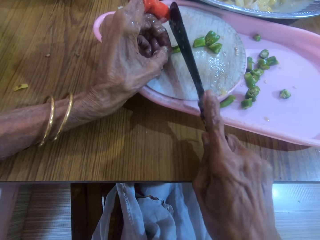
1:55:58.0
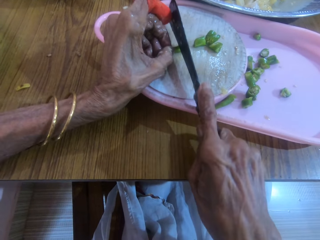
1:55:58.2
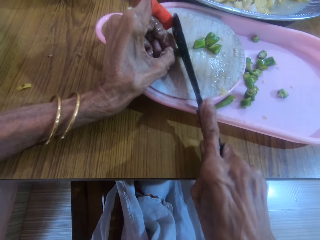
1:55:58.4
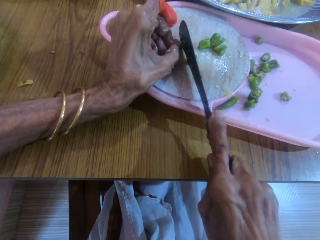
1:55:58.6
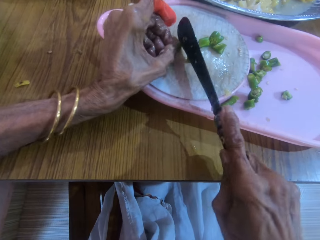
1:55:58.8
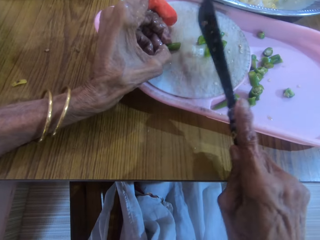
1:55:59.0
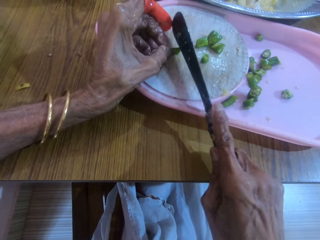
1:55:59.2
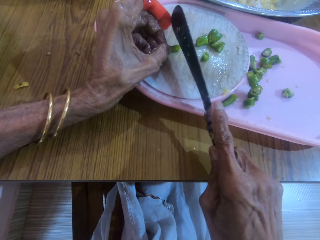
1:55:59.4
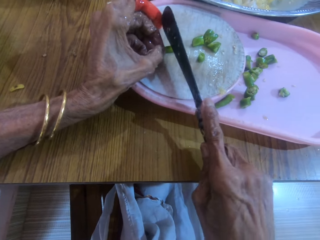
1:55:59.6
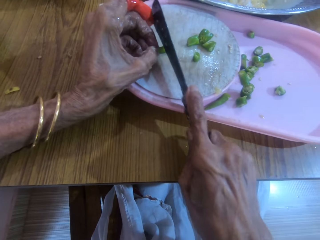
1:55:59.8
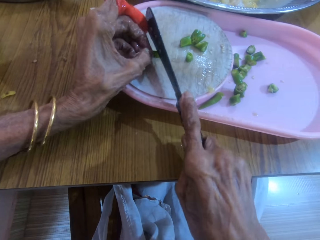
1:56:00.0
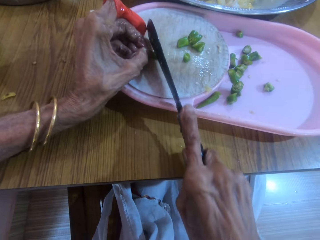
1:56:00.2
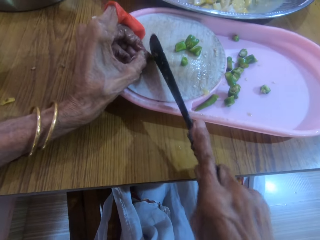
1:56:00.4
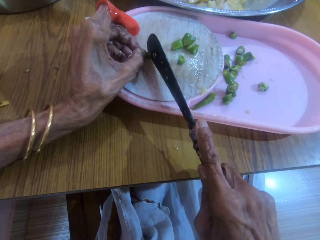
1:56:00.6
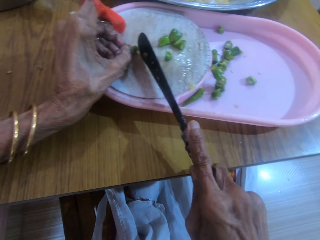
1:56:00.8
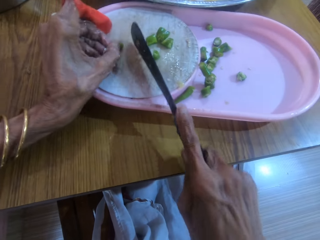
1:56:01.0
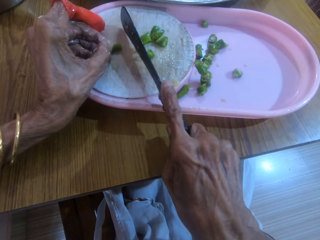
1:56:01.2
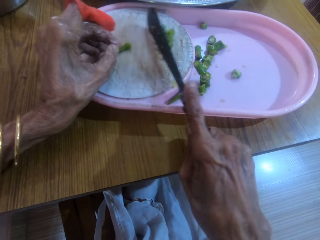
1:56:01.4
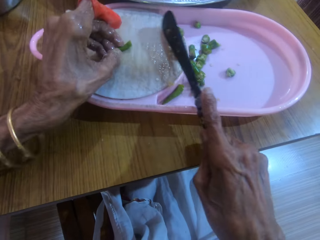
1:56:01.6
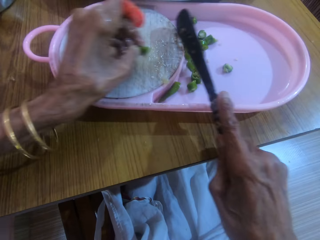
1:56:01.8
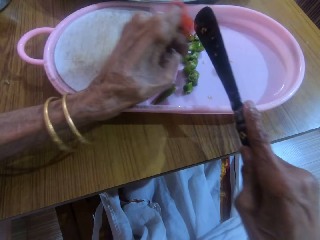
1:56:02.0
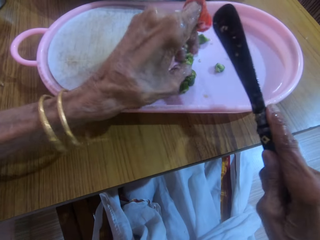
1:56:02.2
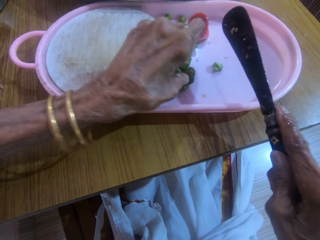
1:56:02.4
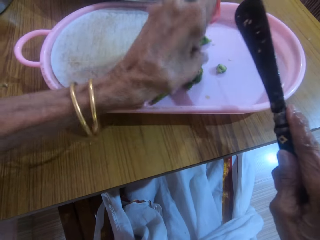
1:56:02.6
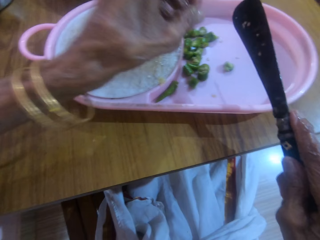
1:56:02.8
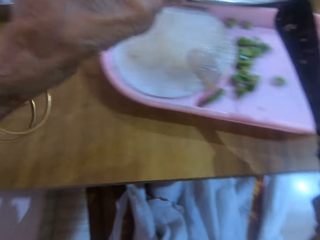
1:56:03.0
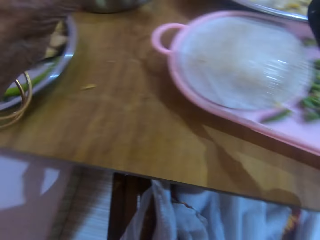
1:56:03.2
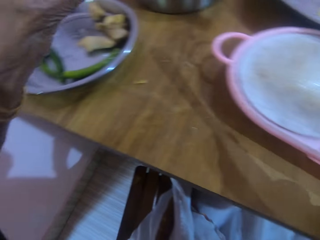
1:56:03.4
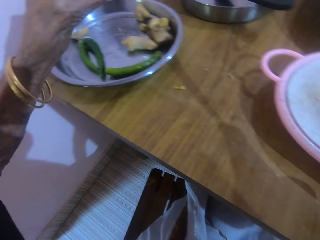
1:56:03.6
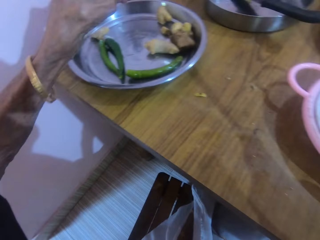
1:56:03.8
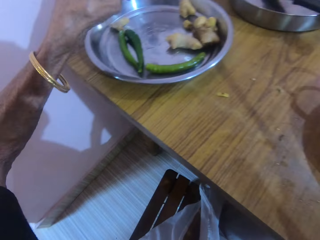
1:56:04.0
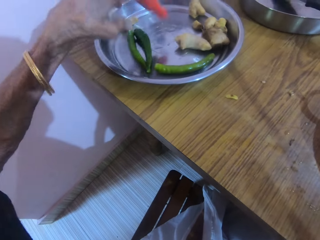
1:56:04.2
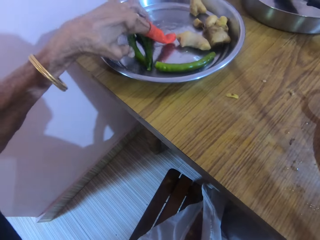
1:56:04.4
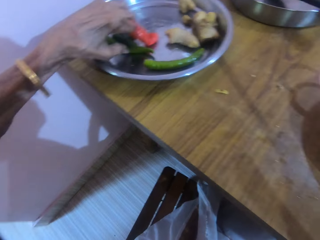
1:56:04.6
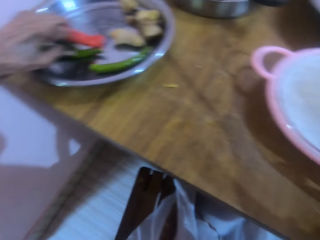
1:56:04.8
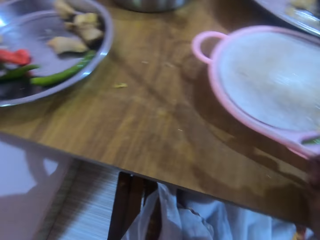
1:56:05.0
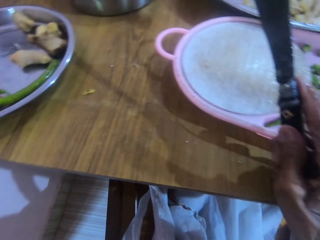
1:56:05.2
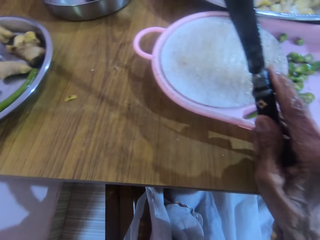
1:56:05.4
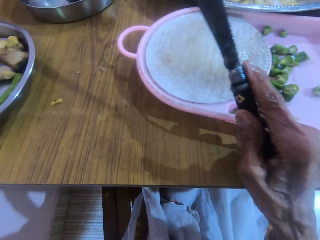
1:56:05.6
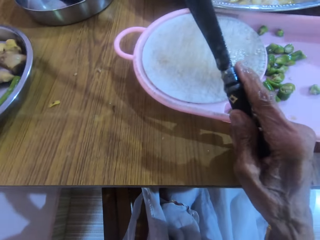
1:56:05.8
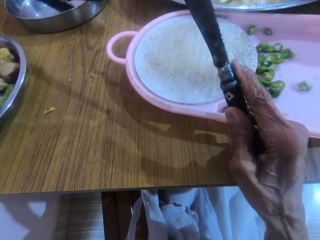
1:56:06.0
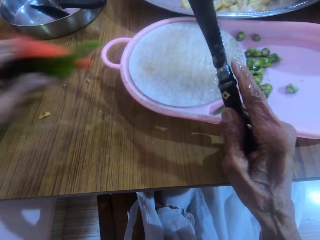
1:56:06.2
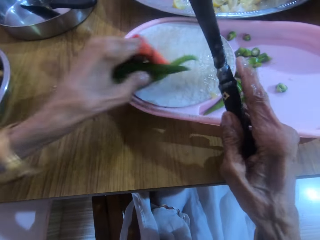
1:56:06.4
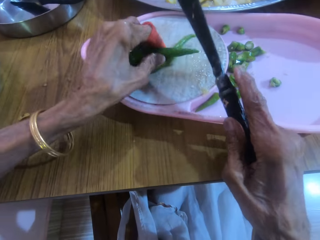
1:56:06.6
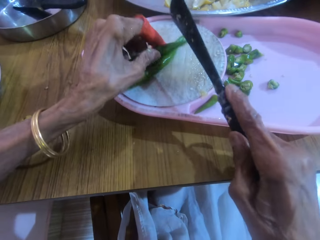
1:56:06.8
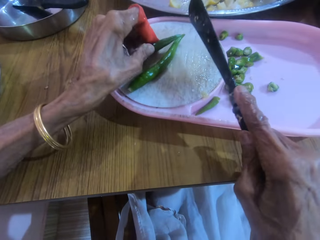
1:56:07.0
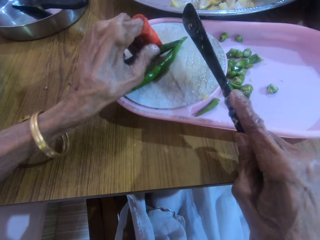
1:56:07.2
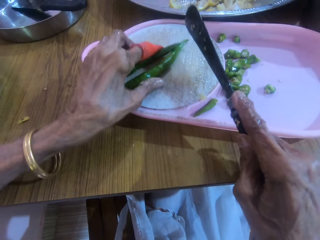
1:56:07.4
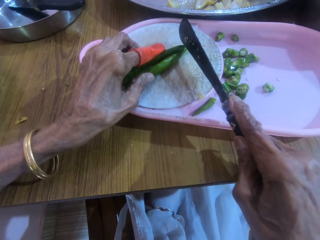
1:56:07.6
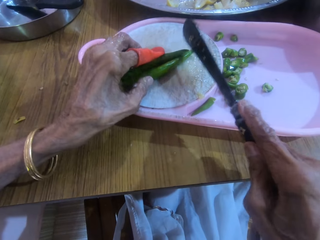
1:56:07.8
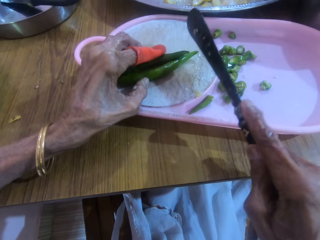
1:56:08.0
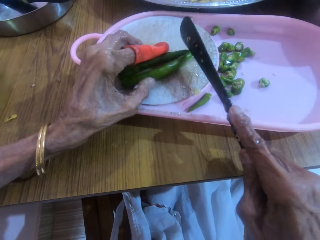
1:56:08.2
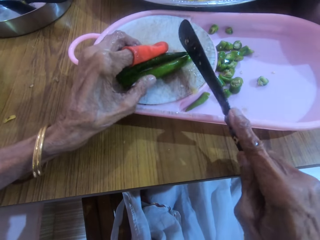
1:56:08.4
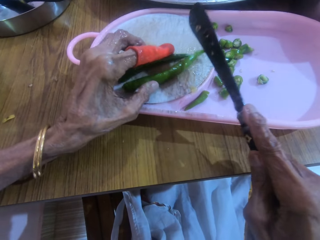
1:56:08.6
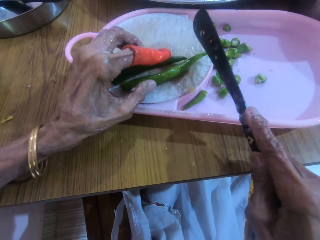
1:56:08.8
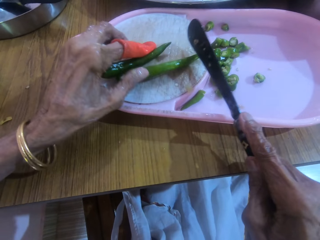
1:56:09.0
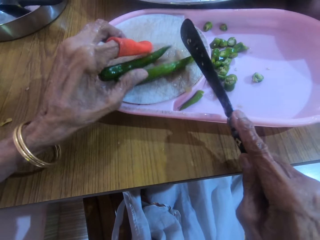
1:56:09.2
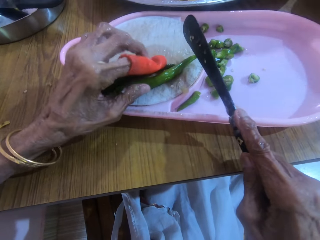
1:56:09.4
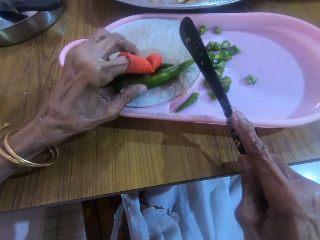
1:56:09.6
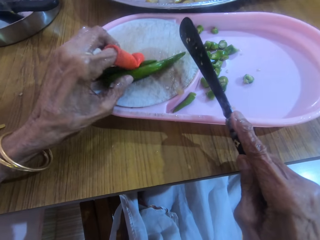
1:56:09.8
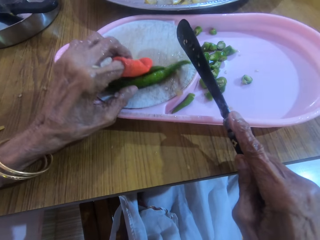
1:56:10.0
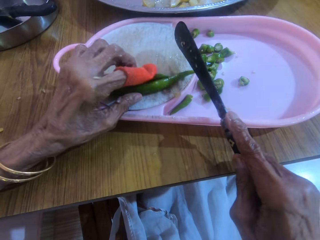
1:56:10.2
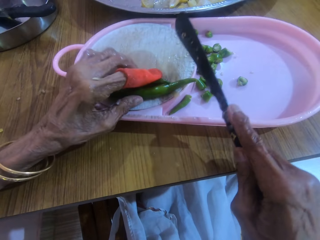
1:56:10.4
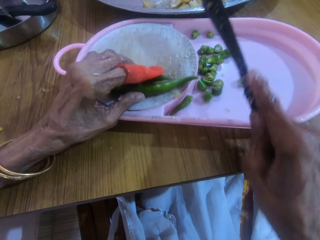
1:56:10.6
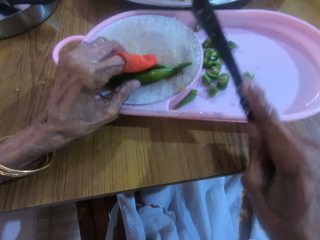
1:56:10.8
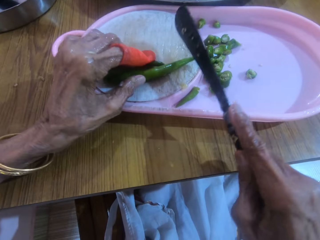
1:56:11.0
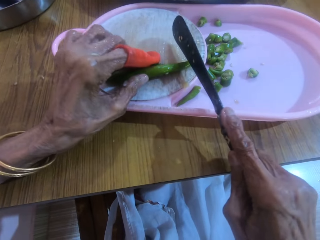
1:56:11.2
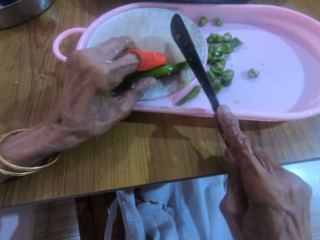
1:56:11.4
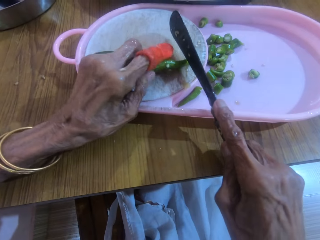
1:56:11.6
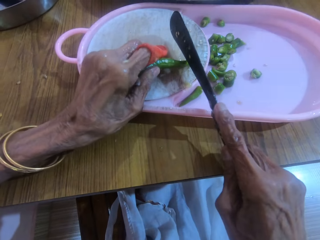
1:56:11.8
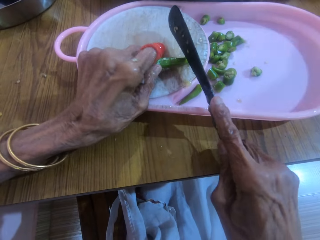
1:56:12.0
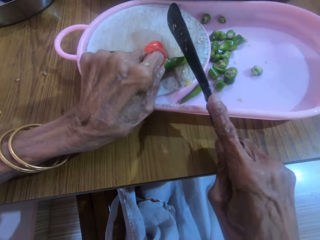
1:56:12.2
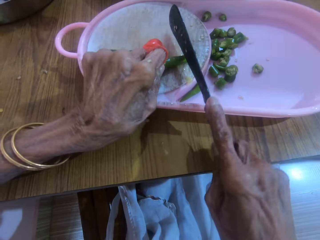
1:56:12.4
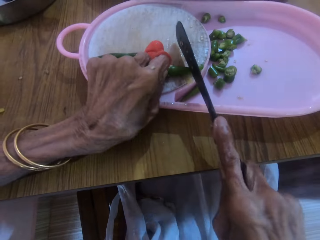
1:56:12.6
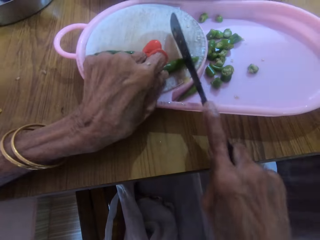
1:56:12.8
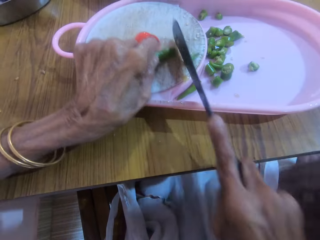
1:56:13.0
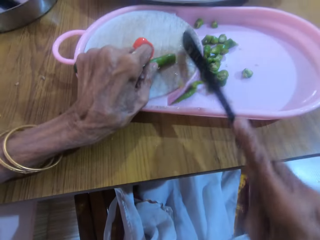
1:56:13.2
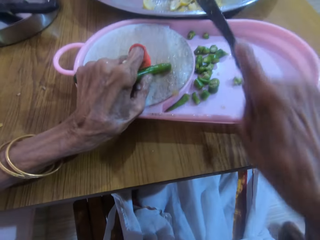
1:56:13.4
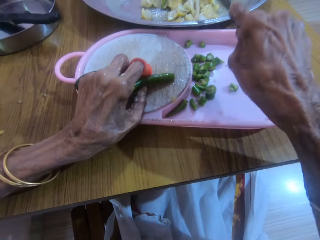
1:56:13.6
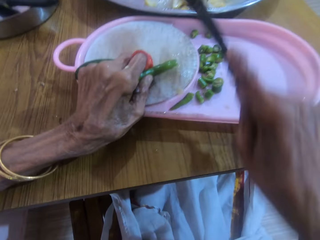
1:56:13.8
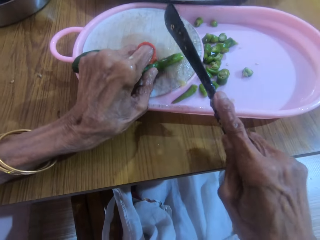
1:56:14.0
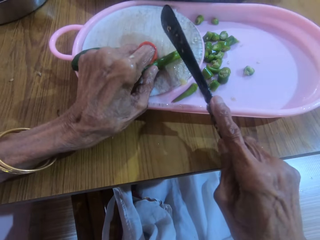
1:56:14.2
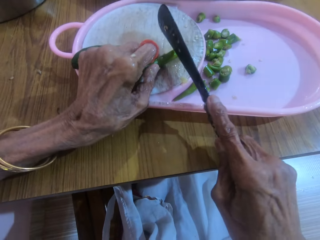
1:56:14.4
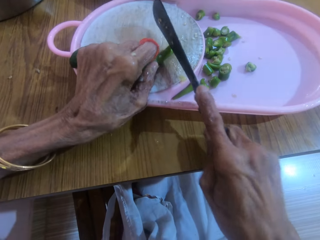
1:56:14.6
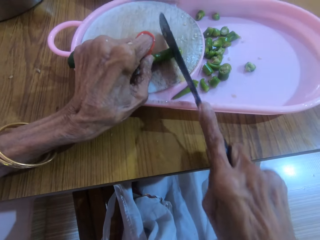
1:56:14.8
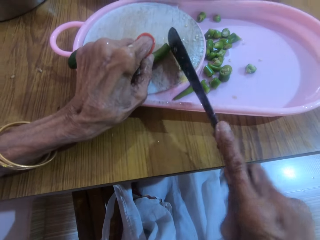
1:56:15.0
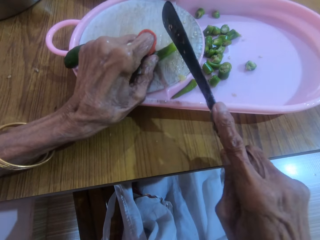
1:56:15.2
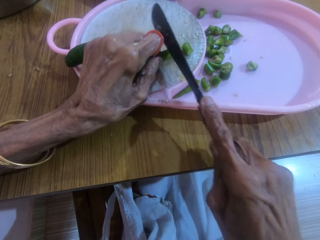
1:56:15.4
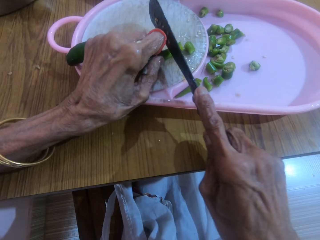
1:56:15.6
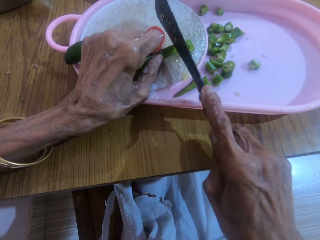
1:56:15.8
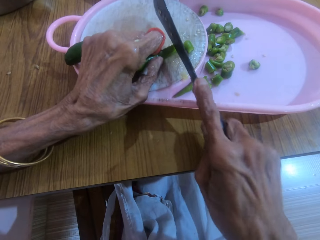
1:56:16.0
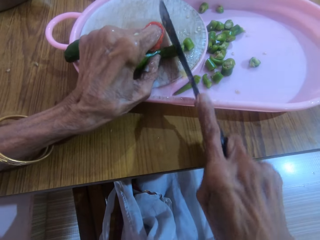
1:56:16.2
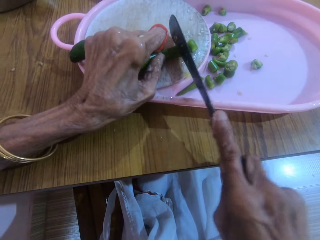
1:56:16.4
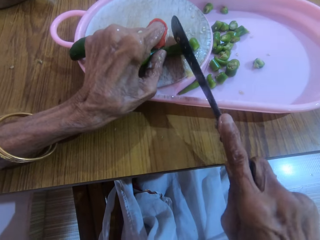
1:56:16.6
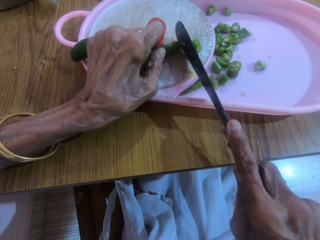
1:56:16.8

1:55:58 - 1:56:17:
The camera wearer puts the chilies on the tray. They pick up 2 green peppers with the left hand. They place the green pepper on the cutting board with the left hand. They slice the green pepper with a knife in the right hand.

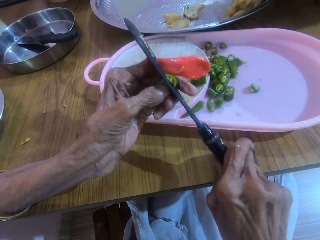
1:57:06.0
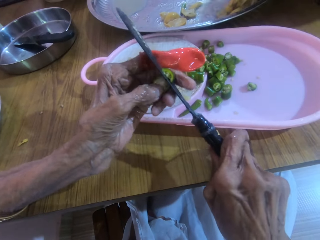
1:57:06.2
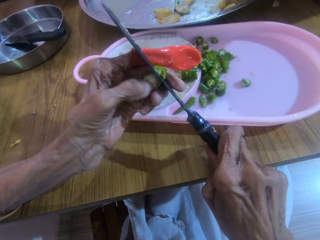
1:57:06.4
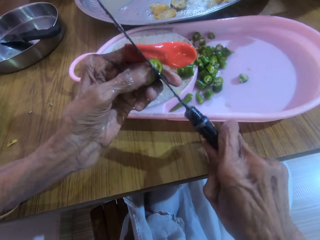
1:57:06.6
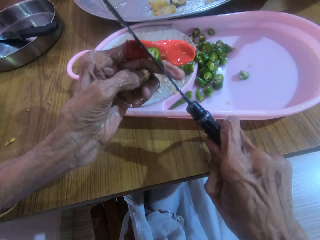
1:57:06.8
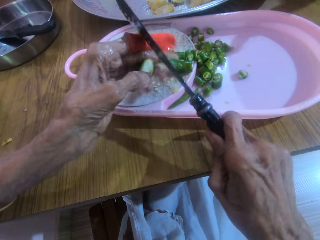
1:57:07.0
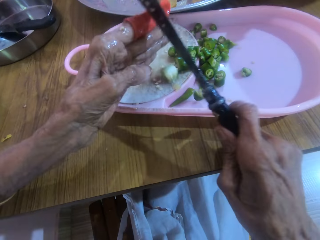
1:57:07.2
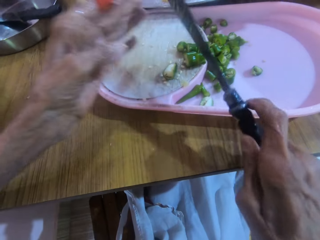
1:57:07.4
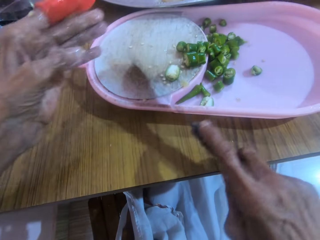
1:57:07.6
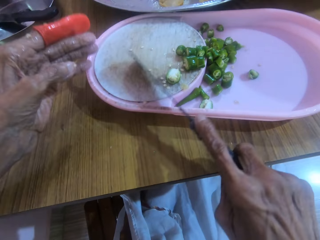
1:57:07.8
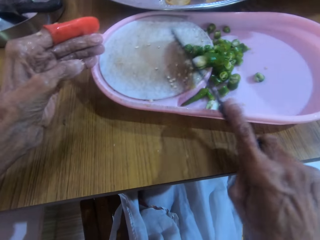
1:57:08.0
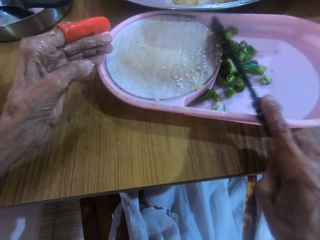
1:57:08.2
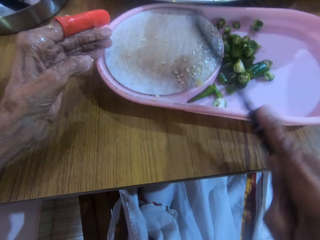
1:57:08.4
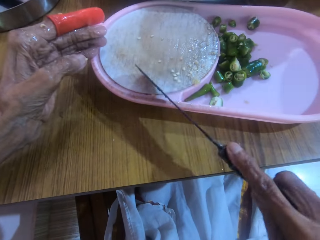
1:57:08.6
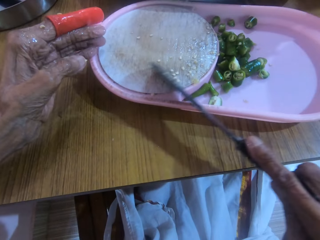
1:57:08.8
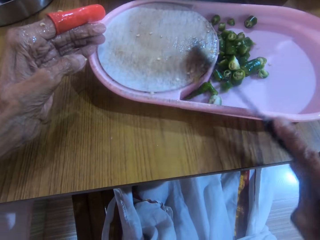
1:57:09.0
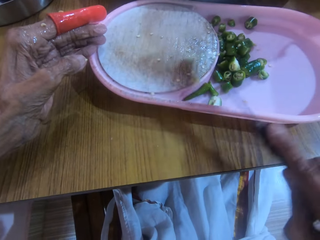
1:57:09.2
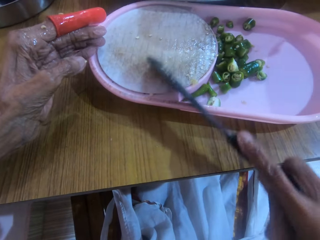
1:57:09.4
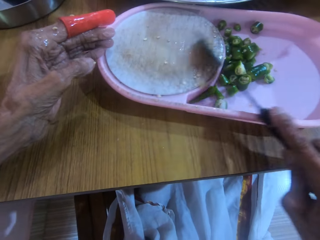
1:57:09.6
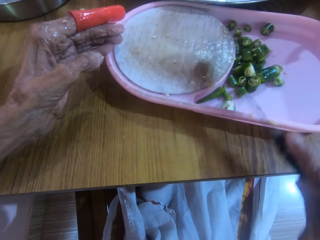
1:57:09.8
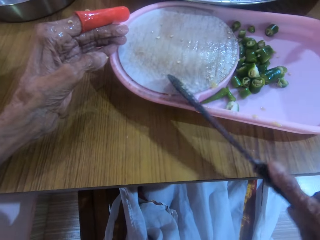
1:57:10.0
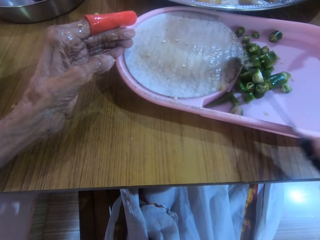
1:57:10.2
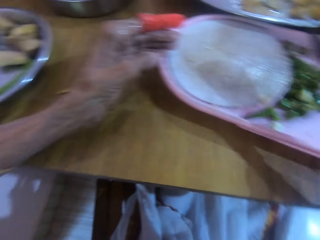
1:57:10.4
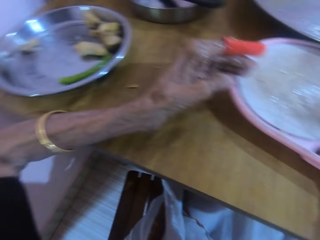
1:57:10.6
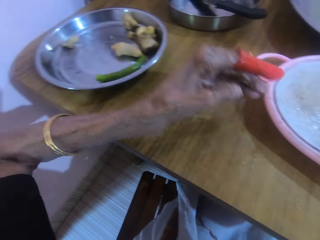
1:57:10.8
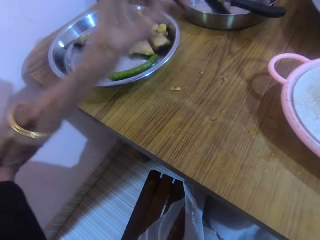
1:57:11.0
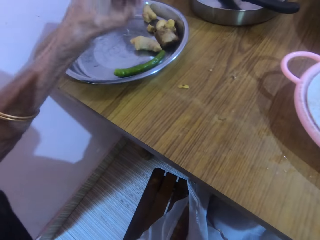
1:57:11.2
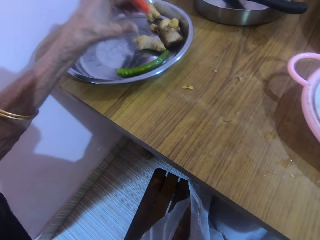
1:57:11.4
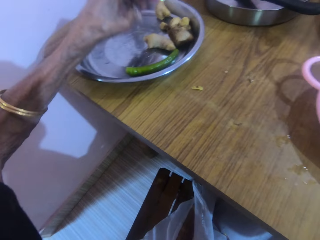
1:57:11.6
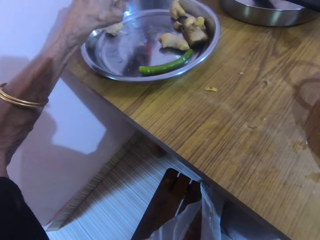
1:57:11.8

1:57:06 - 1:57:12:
The camera wearer moves the pieces of green pepper with a knife in the right hand. They put the chilies on the tray.
